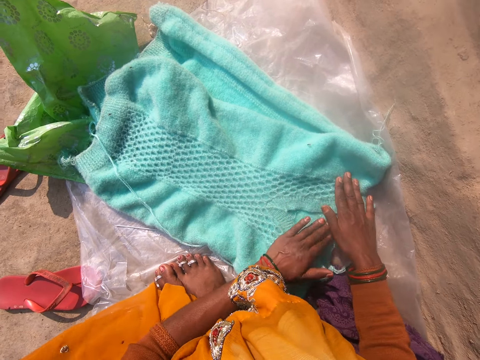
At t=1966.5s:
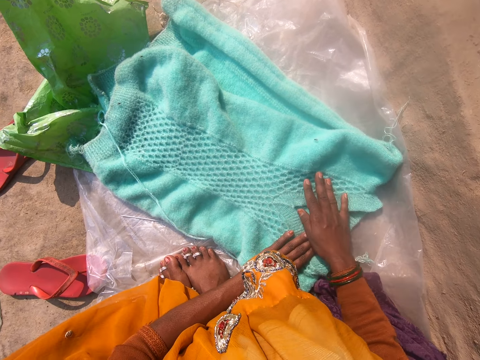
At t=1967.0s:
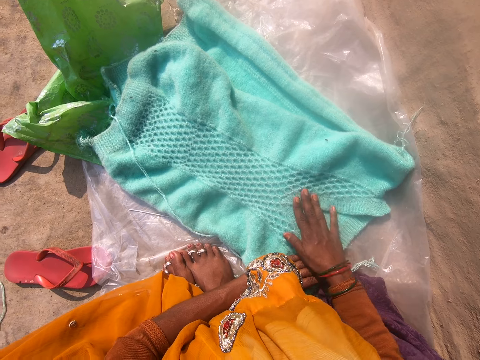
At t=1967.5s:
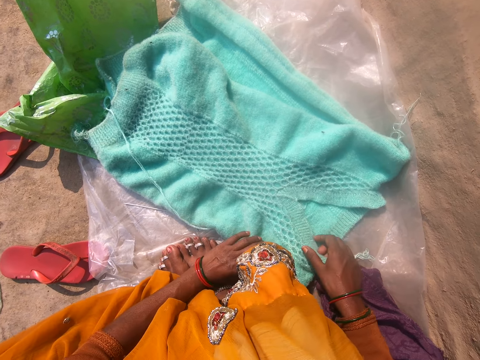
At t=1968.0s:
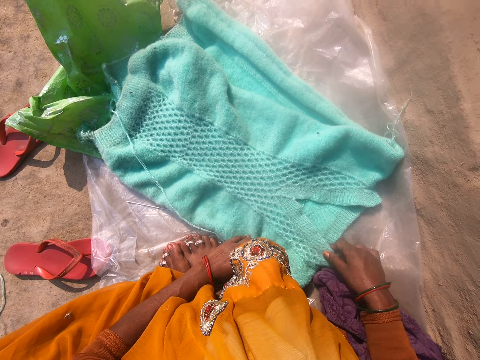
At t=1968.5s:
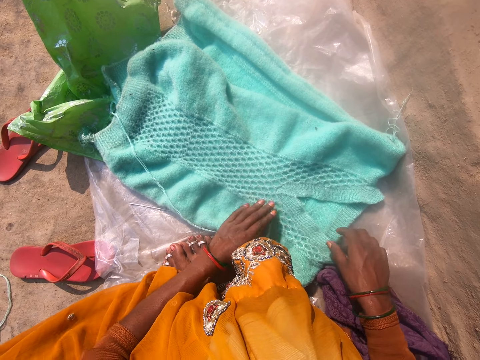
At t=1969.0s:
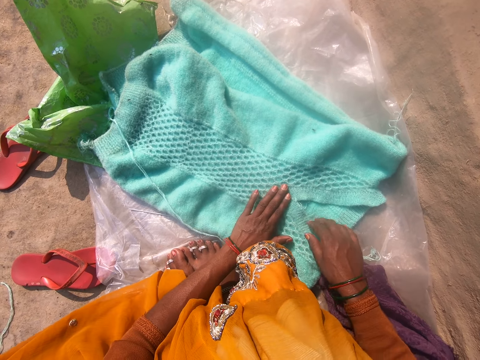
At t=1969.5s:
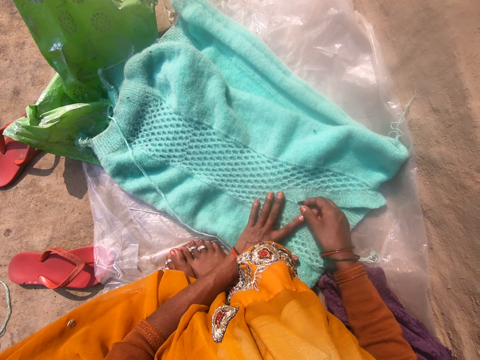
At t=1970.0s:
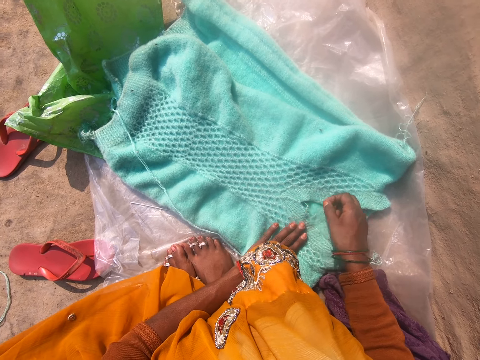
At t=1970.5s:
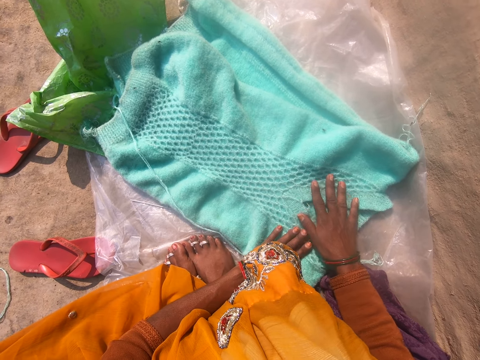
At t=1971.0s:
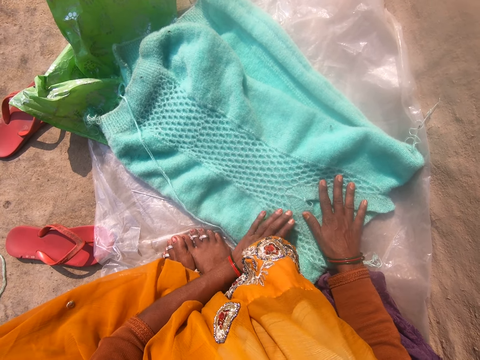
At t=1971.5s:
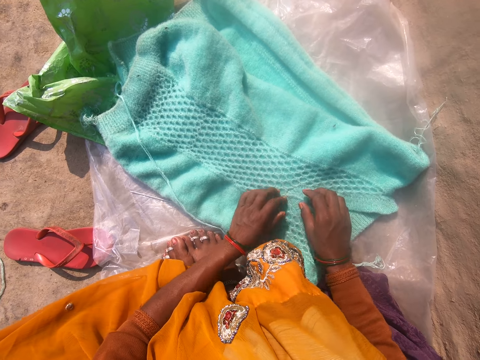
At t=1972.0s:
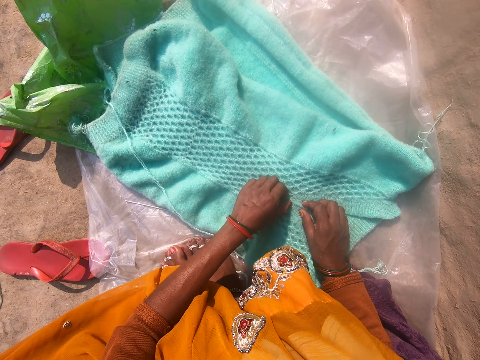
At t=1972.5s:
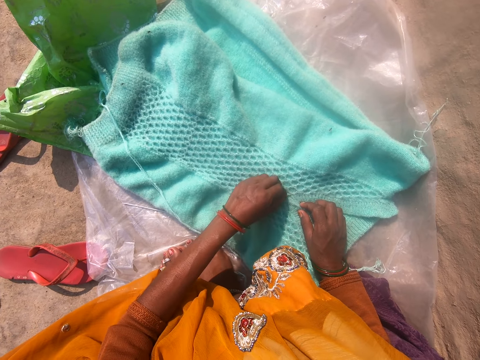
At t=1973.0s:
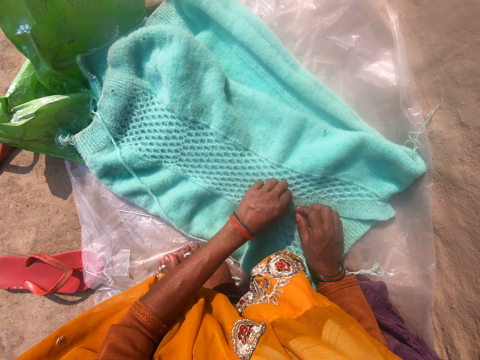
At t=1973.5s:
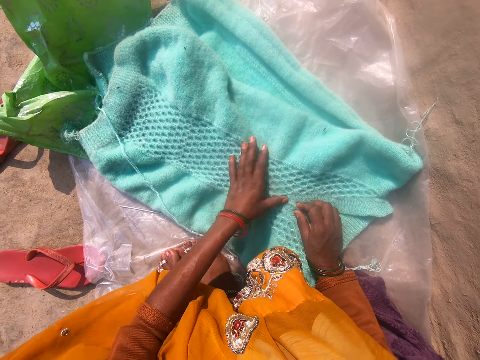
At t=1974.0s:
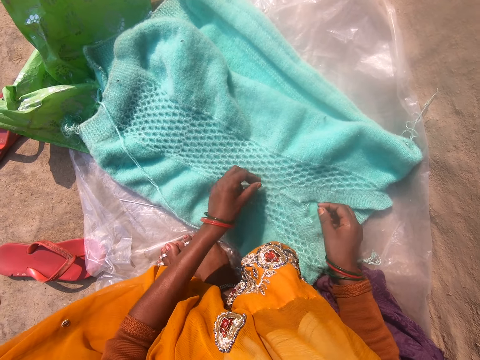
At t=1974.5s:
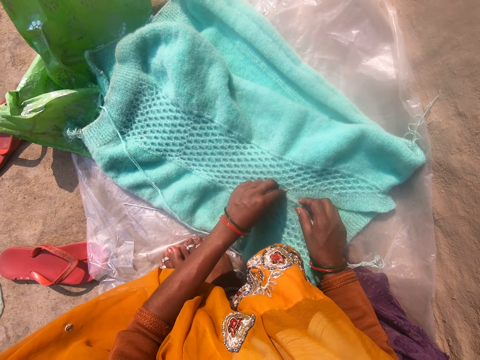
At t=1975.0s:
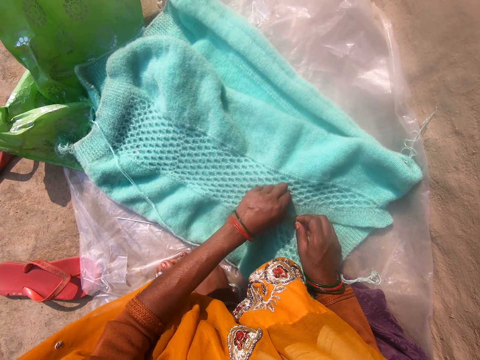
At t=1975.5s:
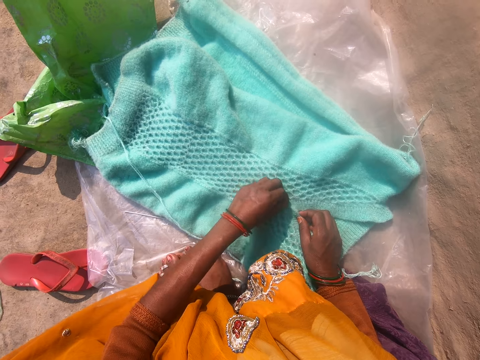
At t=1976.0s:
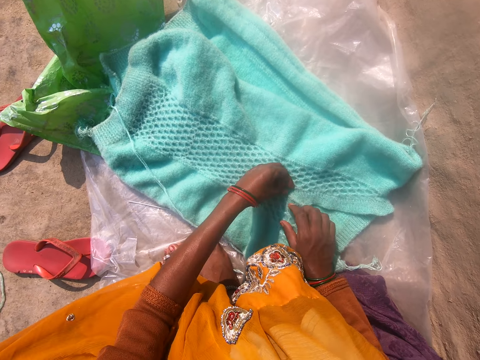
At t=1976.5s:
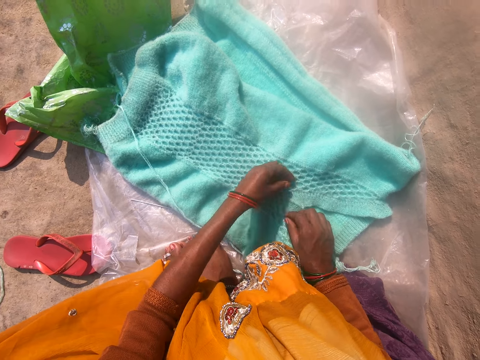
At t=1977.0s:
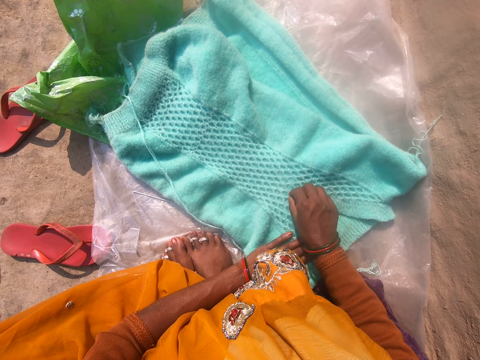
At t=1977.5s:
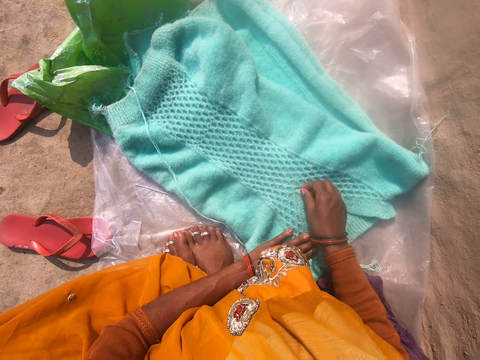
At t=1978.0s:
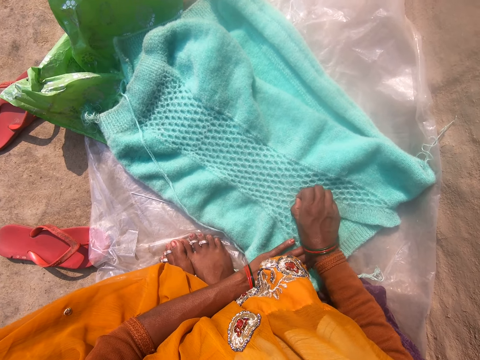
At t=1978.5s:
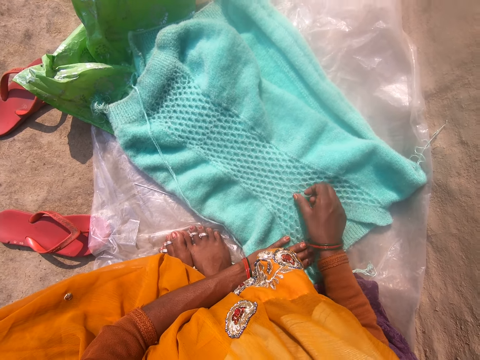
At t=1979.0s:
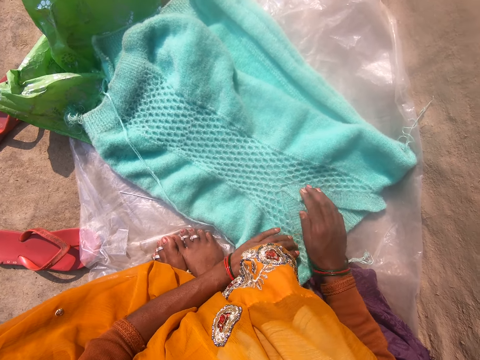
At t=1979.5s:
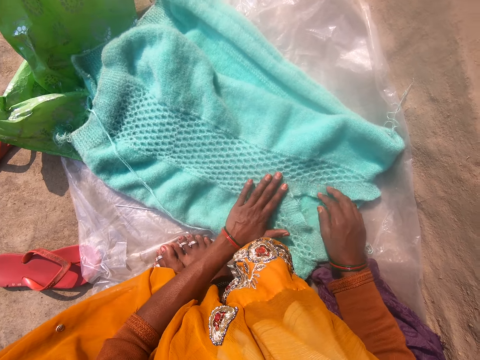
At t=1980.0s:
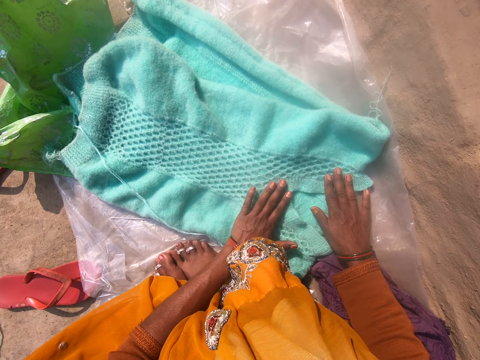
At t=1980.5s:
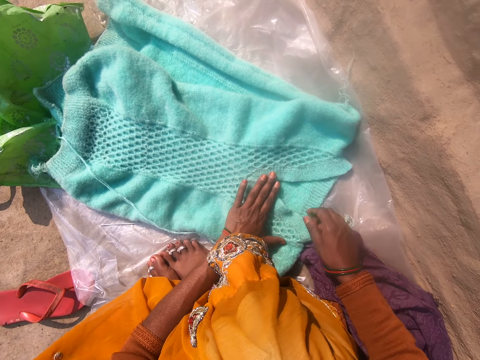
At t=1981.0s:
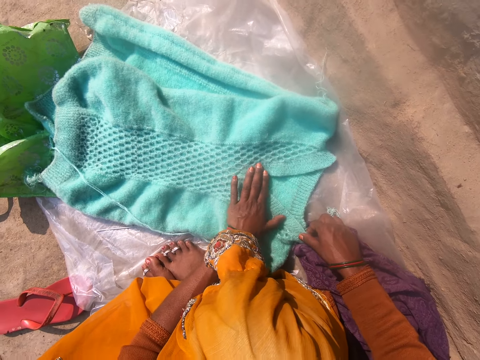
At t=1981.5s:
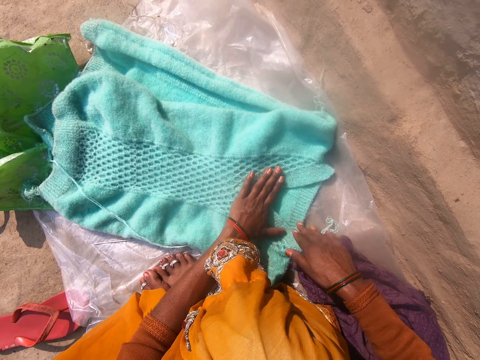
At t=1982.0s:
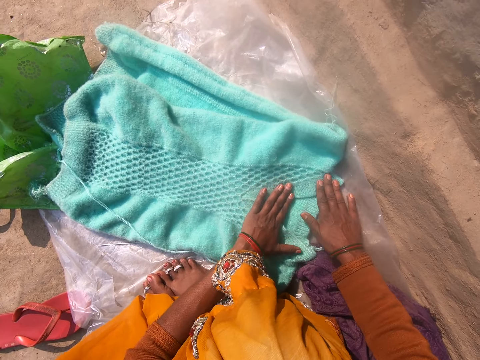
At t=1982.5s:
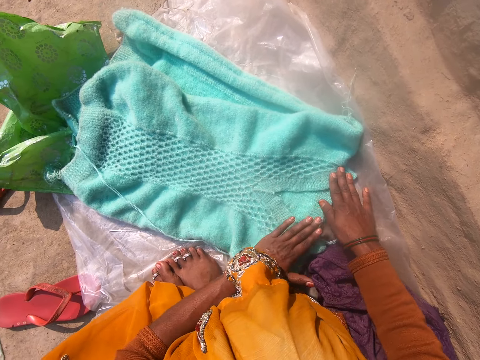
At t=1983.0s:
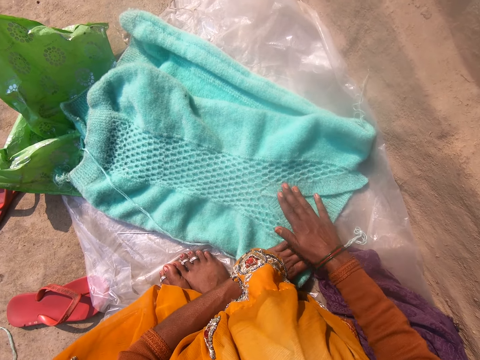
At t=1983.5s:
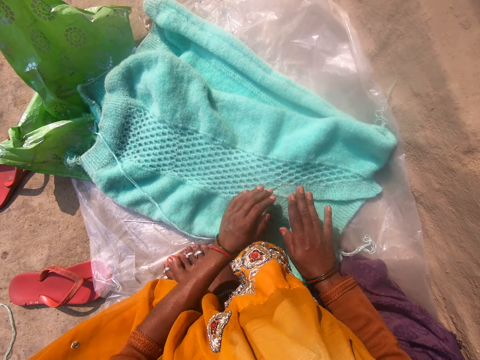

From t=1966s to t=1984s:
The camera wearer removes little threads from the cardigan with her hand. She straightens the cardigan with both hands.

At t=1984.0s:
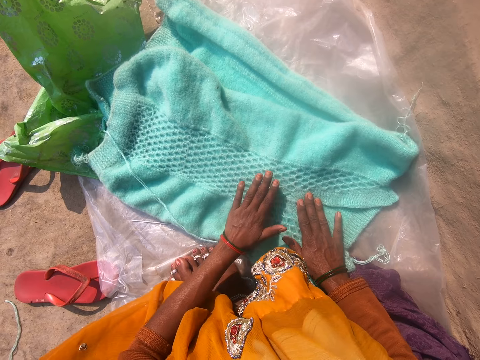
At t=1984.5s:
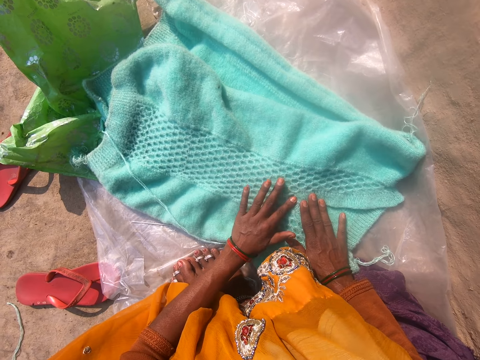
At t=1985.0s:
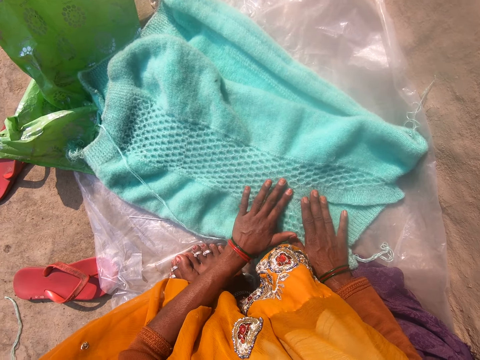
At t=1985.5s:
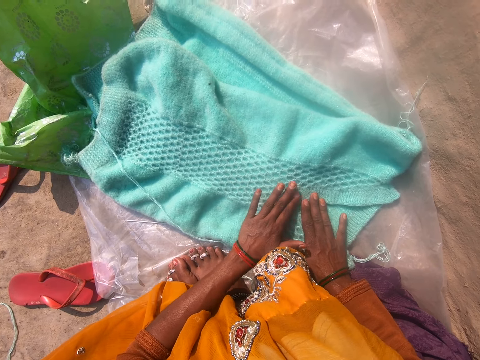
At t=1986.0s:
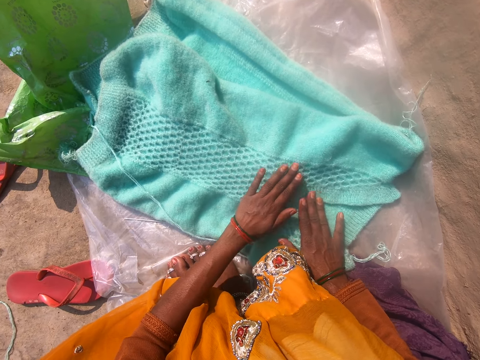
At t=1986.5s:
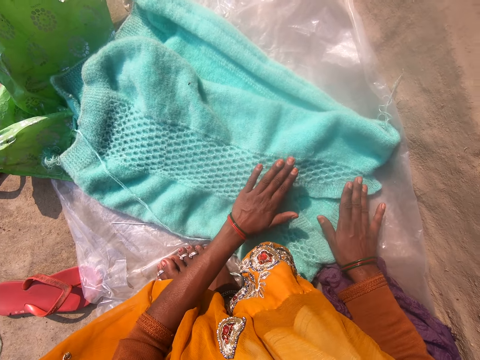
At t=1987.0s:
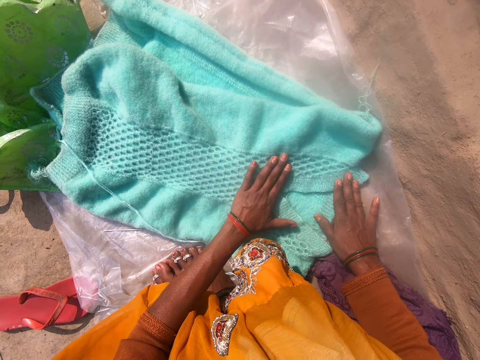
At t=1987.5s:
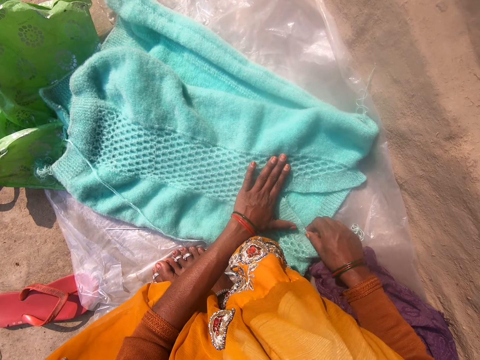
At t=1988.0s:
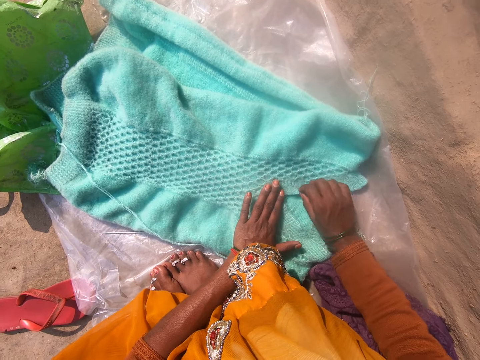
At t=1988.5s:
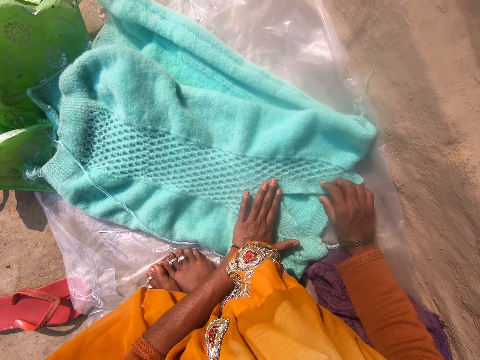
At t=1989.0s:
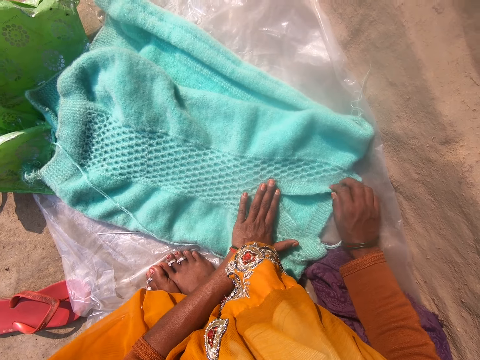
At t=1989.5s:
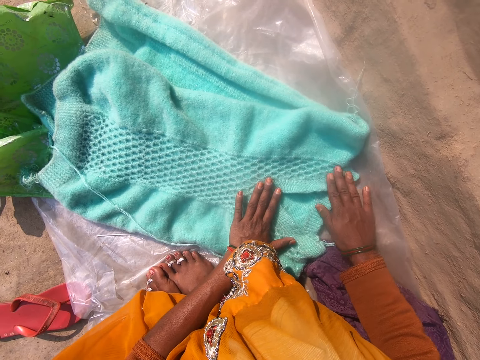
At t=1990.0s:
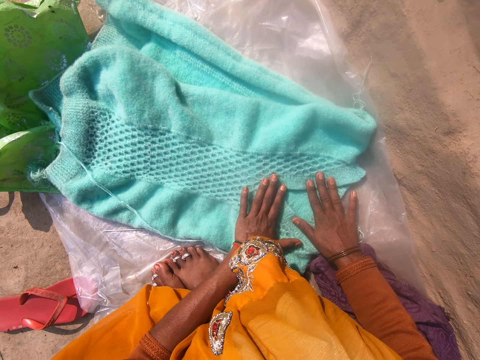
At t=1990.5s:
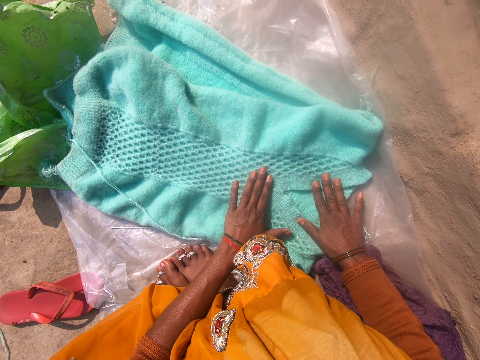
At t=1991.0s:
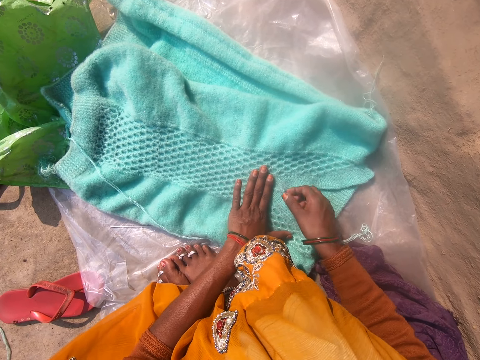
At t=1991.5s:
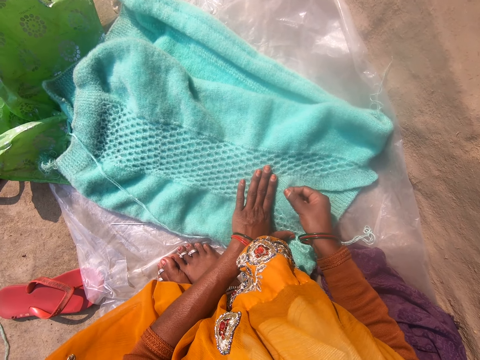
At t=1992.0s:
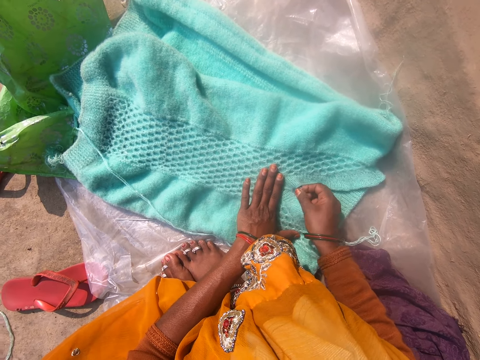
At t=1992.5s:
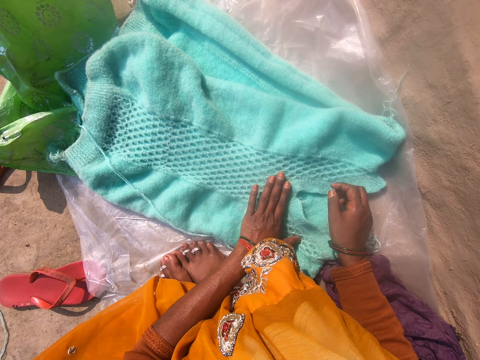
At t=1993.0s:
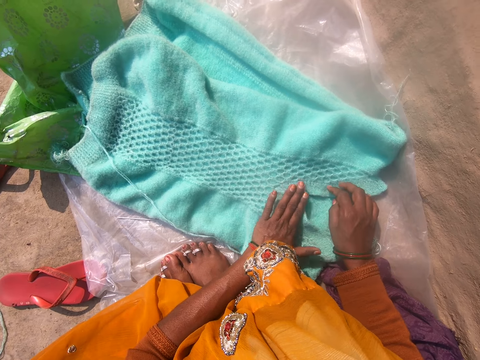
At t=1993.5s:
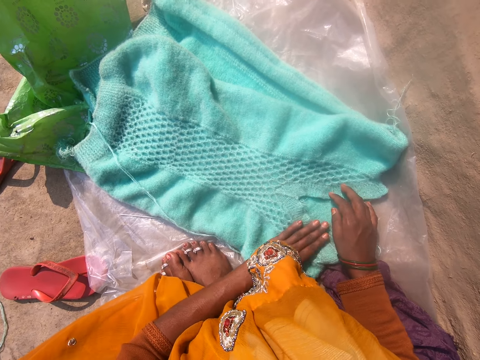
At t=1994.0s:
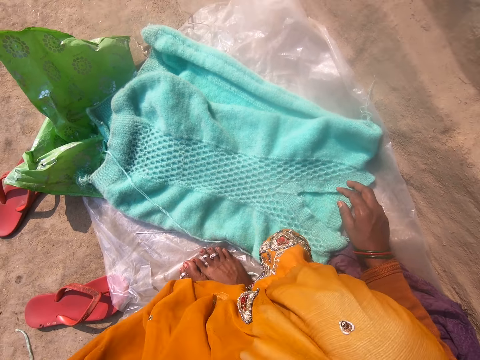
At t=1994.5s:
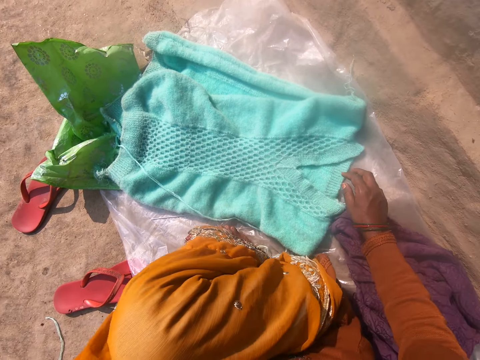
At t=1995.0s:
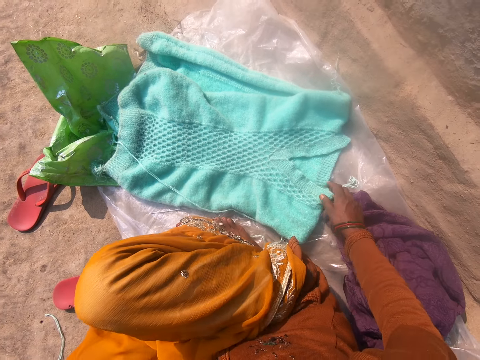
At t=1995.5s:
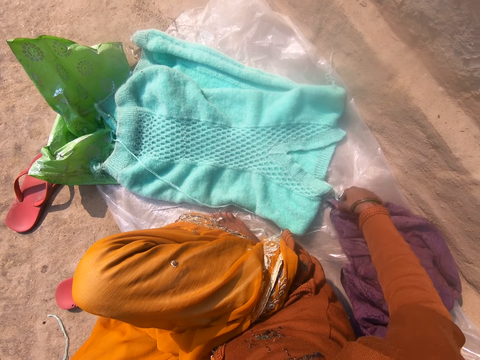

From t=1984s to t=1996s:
The camera wearer touches the garment and stretches the garment. She touches her face with her hand. She adjusts the camera.
